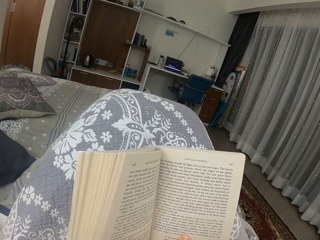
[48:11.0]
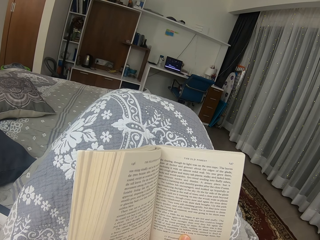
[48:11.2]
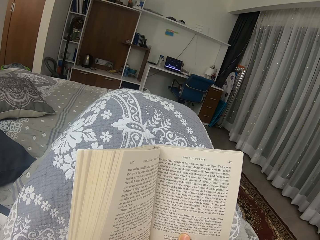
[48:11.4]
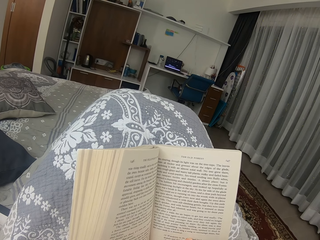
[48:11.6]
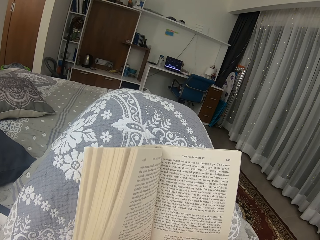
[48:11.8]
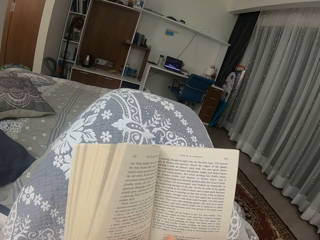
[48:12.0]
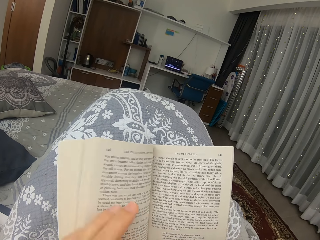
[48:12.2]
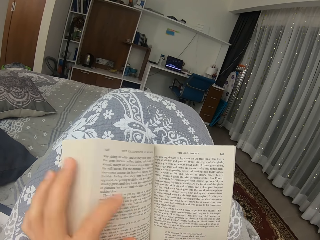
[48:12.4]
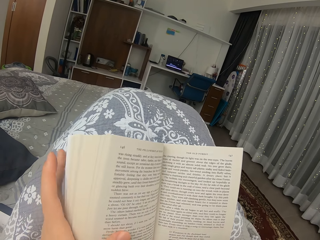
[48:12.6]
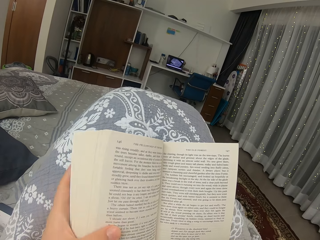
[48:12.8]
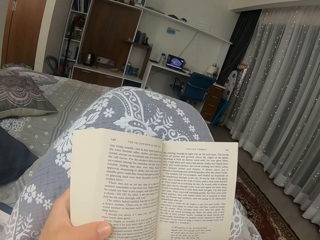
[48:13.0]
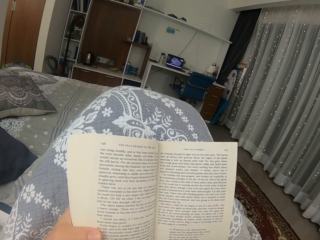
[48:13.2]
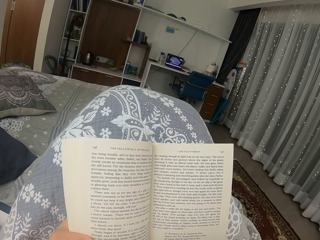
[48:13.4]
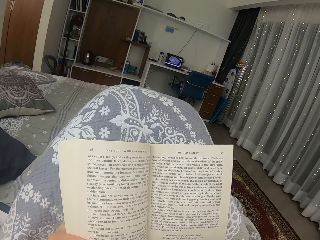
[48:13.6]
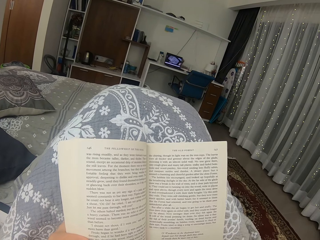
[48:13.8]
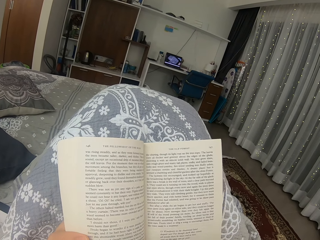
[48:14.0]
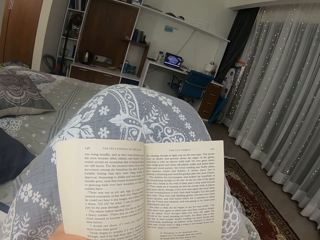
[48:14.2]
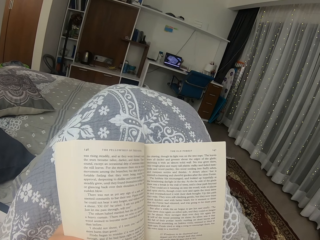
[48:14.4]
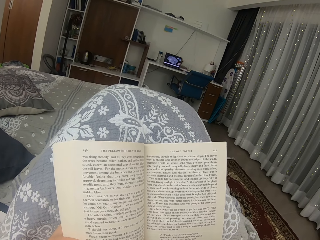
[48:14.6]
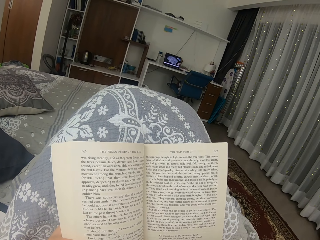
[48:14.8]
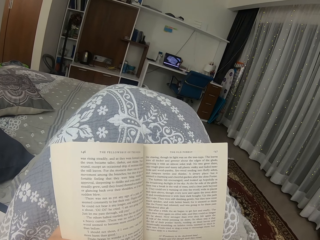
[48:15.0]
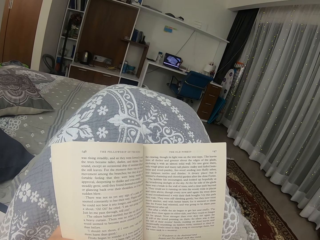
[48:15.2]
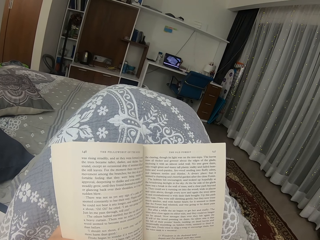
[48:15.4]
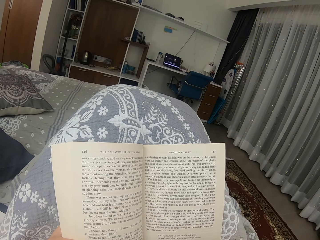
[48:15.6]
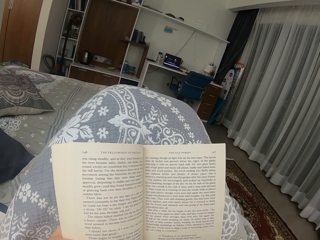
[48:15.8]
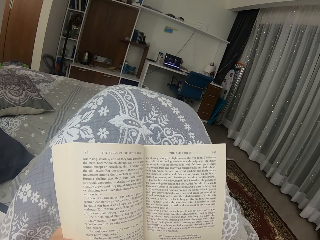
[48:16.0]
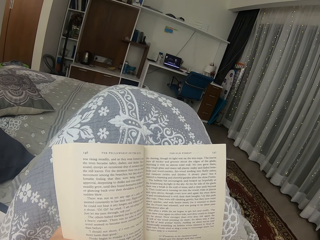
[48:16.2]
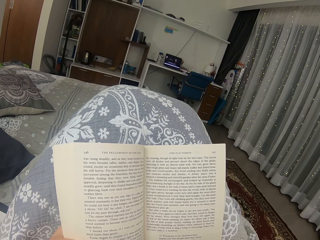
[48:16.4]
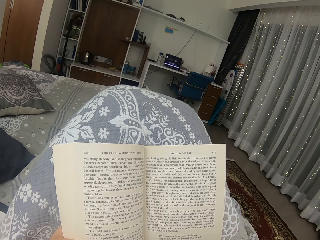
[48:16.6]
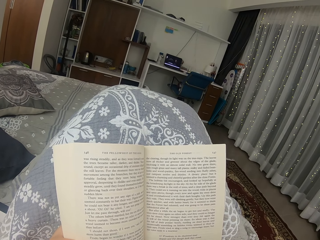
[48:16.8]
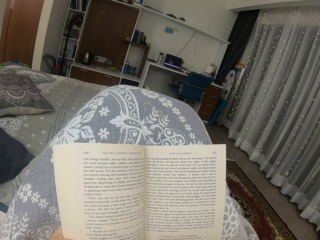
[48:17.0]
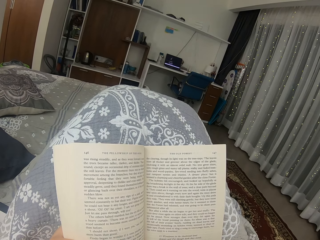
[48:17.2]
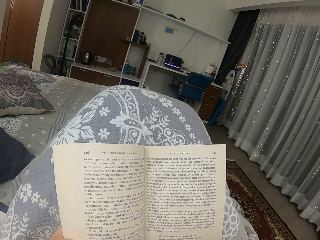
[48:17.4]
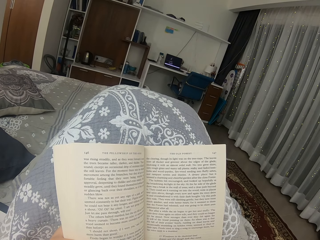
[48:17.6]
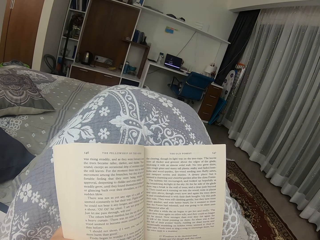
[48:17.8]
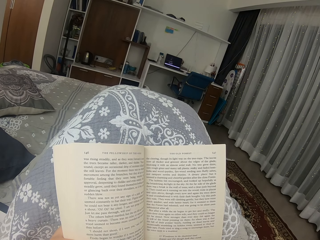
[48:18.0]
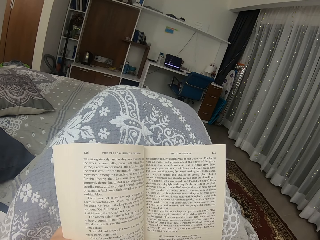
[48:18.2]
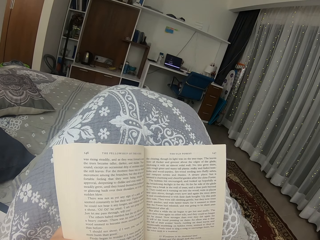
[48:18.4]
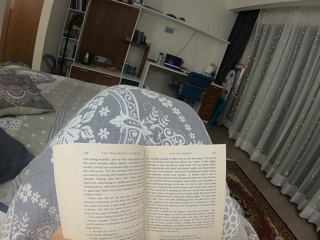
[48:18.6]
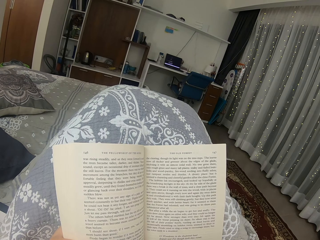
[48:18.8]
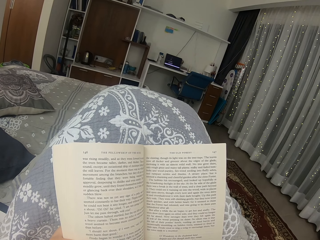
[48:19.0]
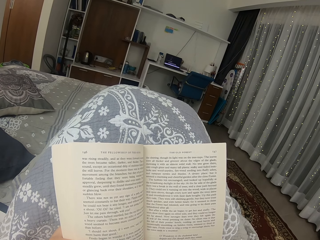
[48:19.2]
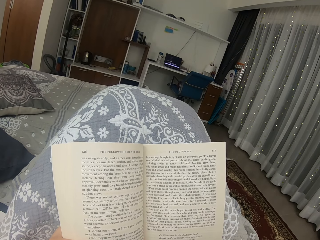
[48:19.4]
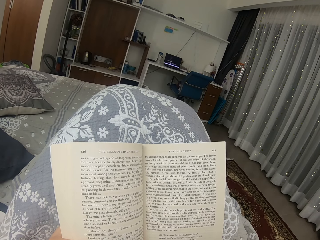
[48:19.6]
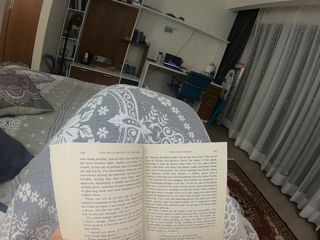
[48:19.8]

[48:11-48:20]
The camera wearer moves a hand. They hold the book. They read the book.

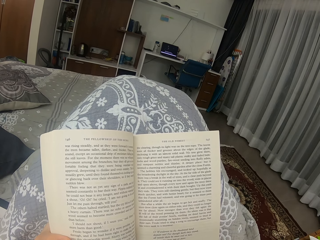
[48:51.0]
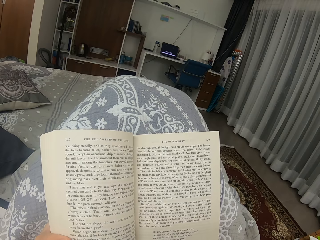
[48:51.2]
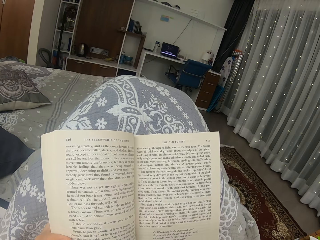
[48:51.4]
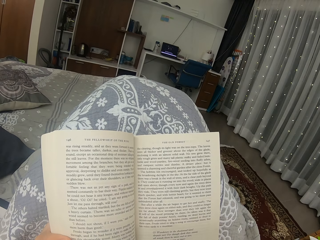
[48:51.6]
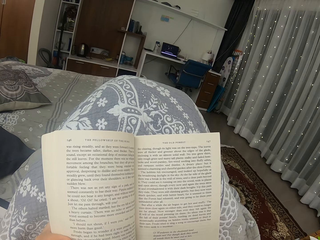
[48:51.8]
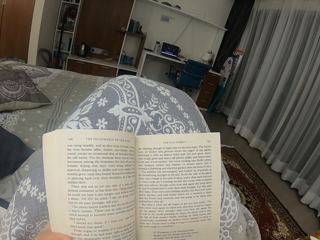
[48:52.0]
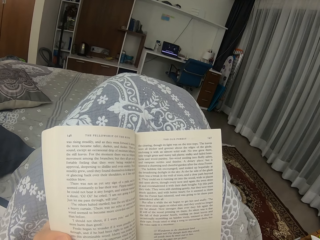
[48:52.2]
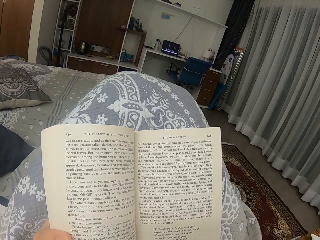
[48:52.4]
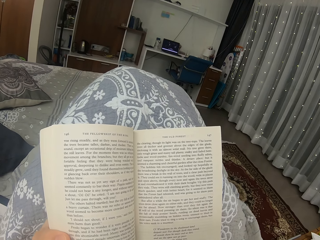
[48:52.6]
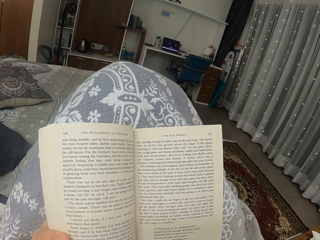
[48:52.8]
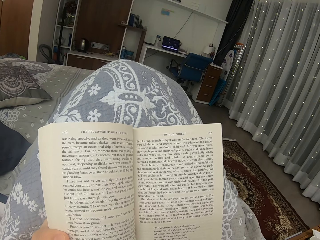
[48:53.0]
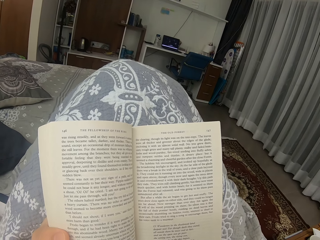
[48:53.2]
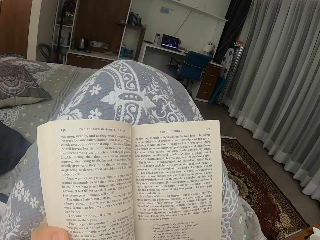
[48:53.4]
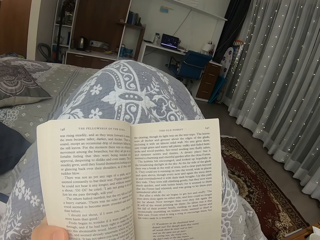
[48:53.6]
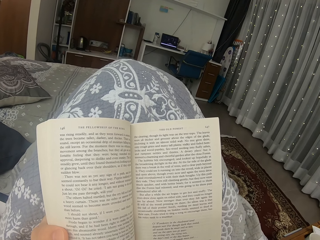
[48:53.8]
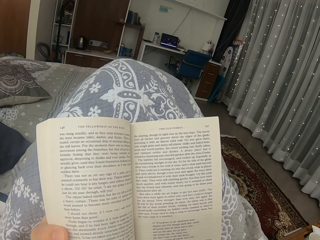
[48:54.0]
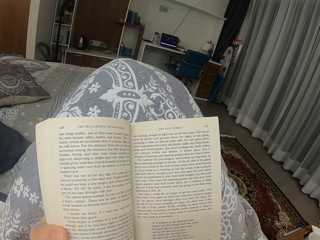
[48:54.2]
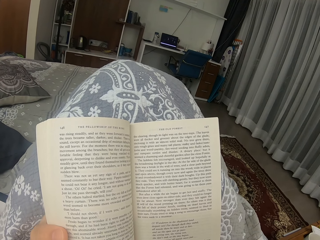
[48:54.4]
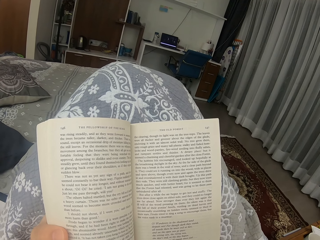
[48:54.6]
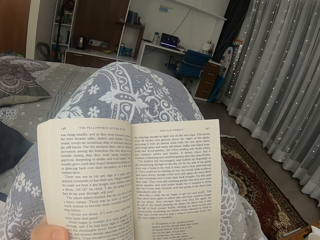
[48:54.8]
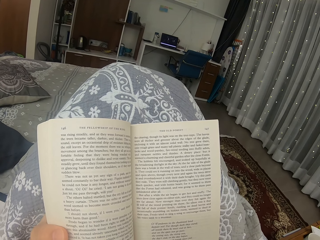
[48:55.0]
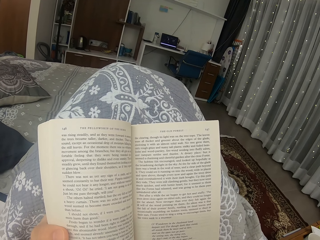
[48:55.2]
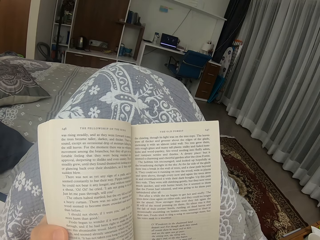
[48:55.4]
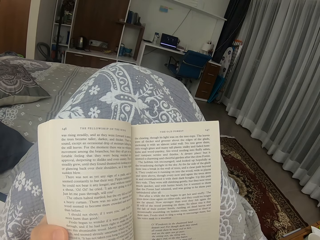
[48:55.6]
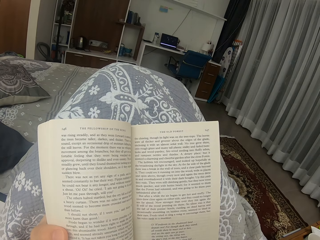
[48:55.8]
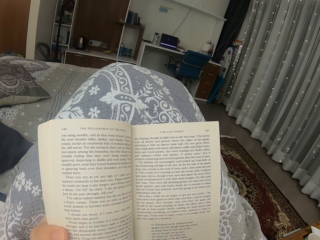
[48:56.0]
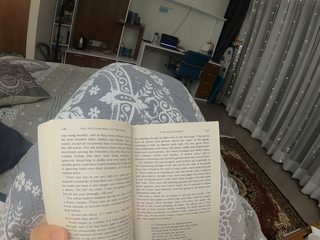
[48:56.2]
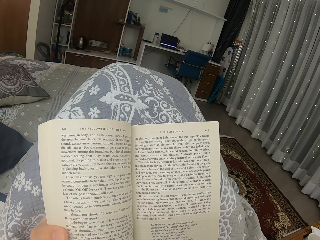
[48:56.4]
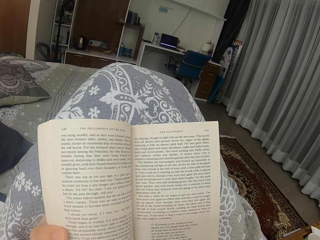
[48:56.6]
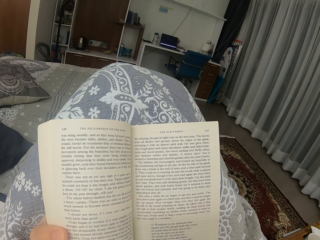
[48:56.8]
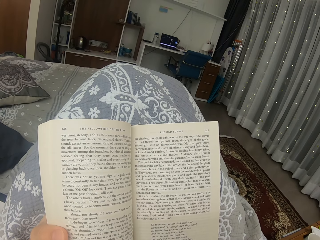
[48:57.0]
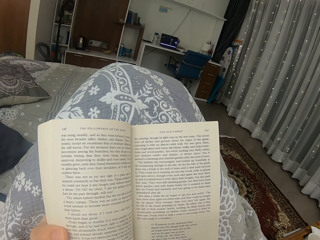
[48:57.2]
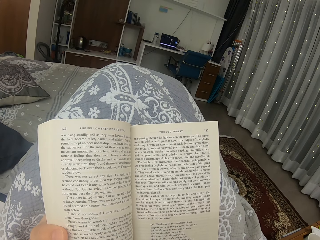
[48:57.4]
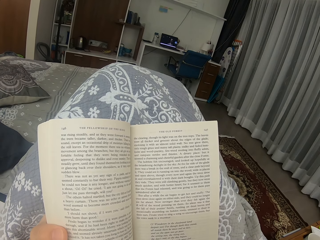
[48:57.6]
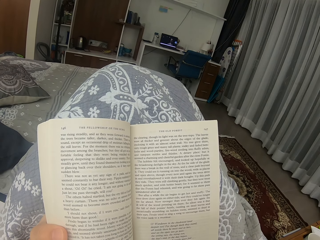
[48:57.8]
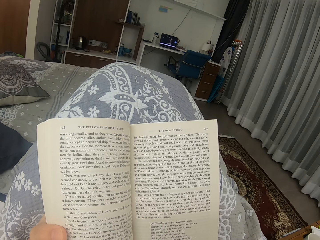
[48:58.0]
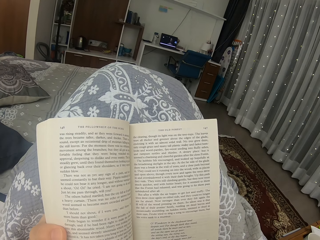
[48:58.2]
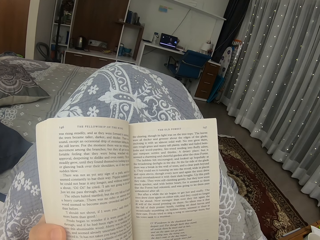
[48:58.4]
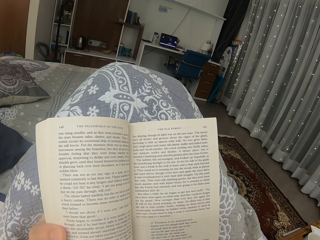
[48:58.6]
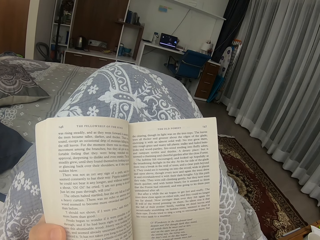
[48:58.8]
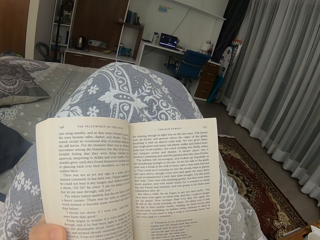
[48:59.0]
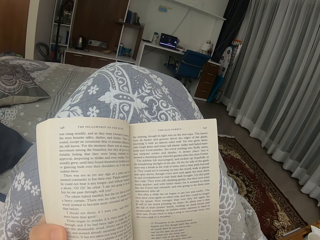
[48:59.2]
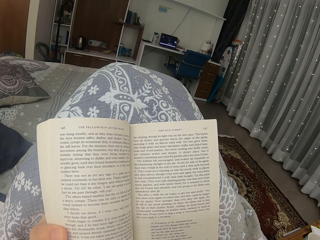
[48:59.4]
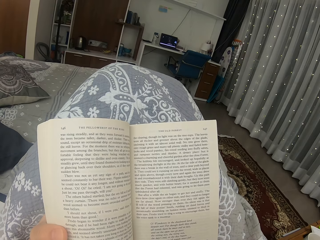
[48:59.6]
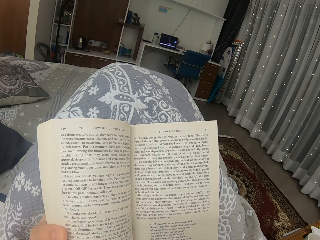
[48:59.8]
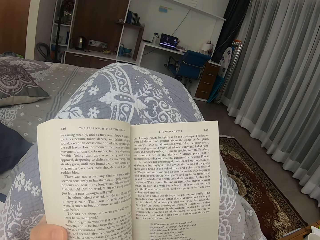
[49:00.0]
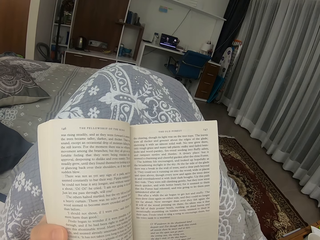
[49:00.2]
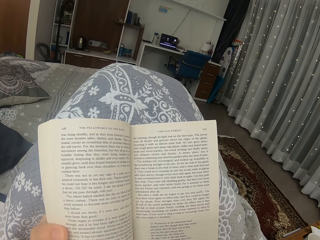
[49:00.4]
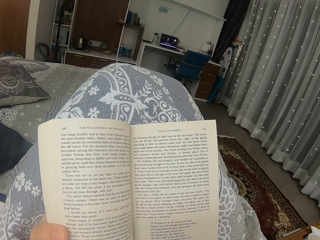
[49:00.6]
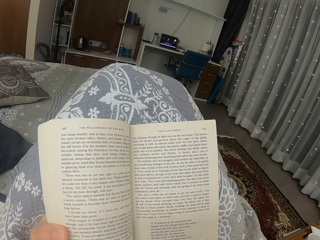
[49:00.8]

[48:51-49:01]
The camera wearer moves their legs. They read a book.

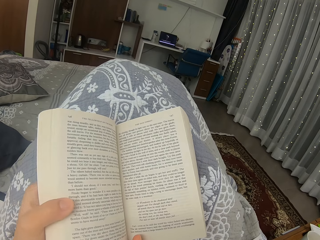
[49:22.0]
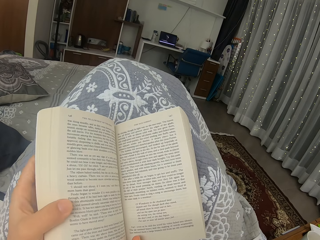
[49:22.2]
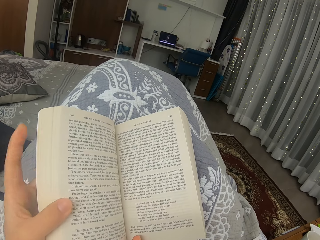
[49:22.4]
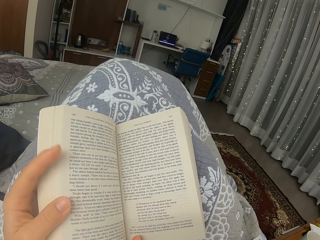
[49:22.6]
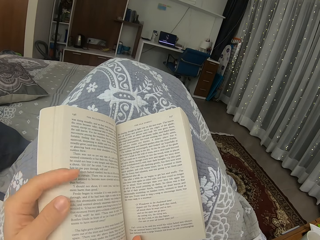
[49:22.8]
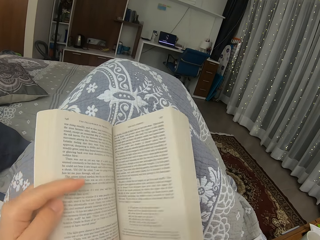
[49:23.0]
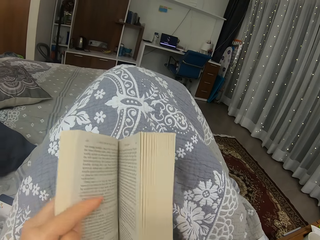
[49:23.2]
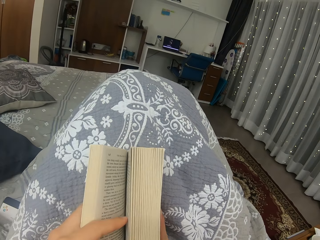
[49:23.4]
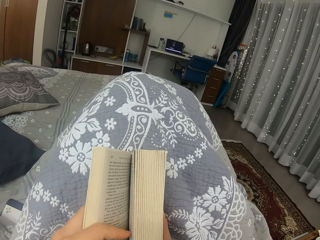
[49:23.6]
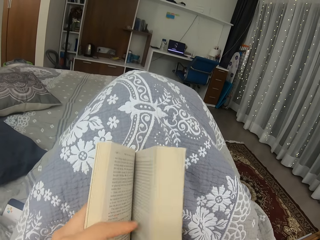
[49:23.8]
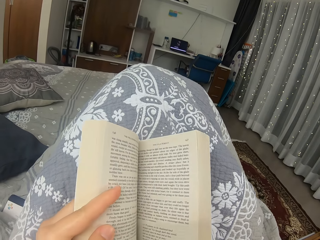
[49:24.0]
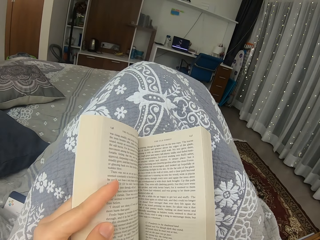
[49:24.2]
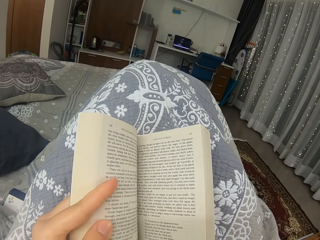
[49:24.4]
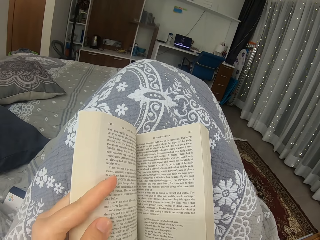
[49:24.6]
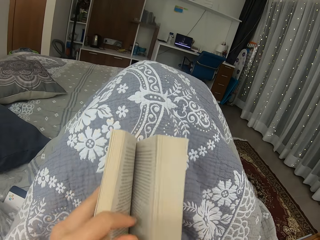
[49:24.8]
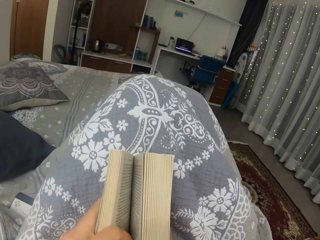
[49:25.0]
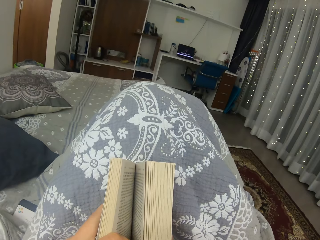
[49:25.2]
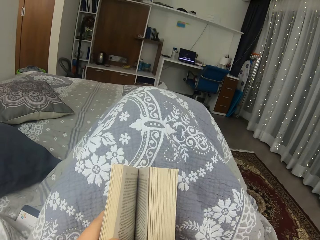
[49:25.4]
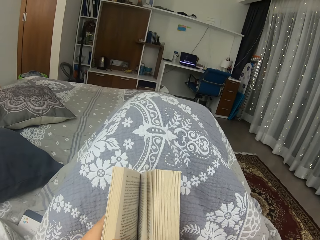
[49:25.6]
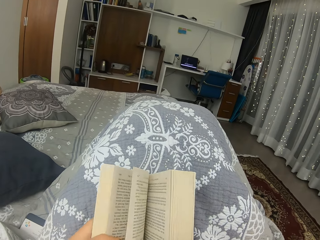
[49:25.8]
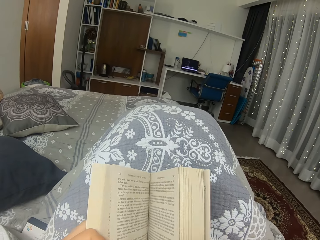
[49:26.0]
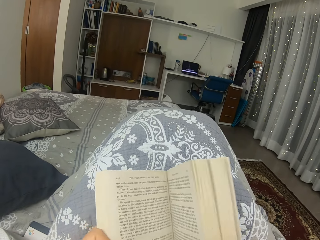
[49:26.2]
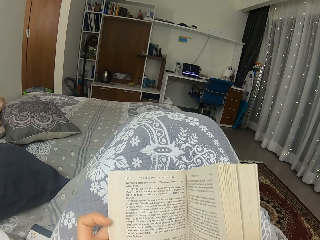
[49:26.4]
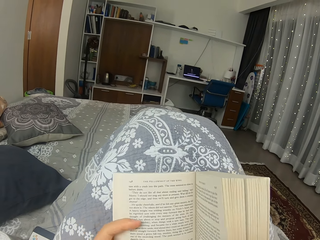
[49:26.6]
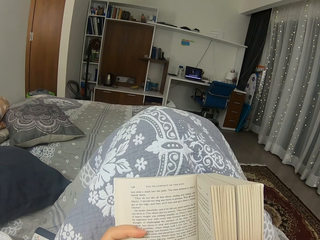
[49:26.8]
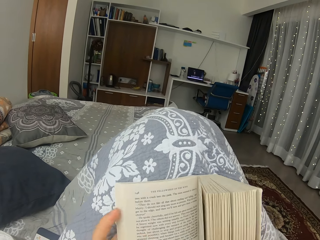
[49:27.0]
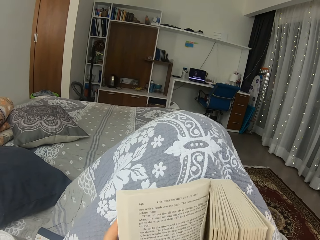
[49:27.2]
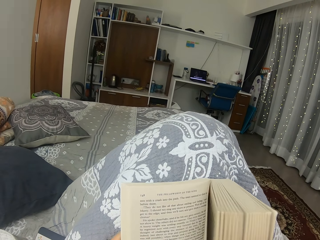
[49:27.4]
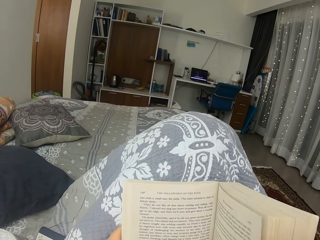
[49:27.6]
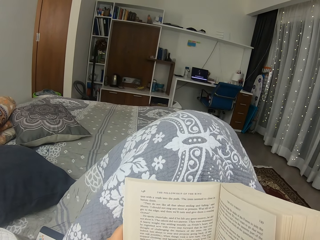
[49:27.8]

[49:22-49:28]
The camera wearer closes the book slightly. They open the book. They close the book slightly. They turn a page.
